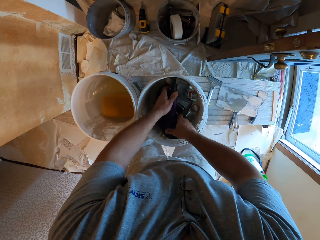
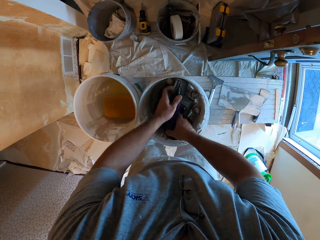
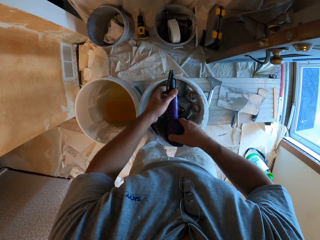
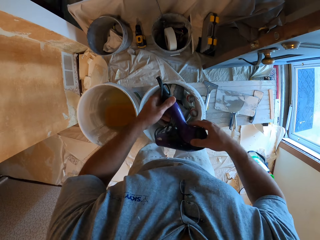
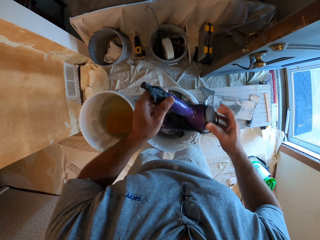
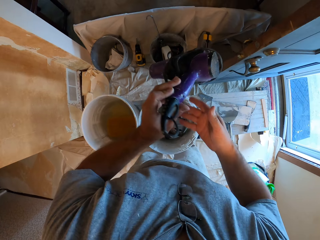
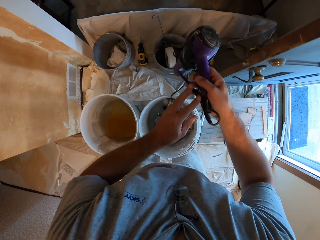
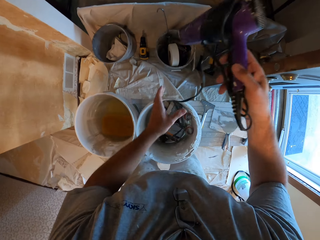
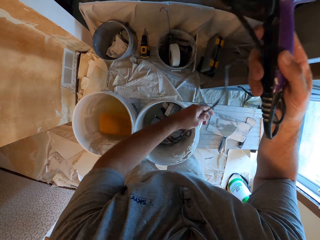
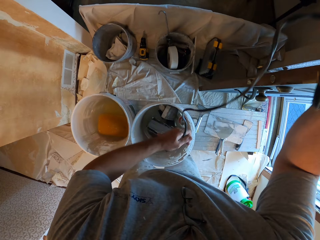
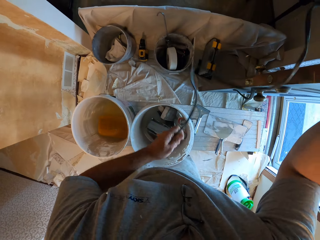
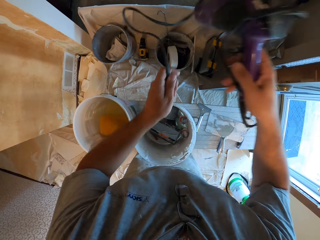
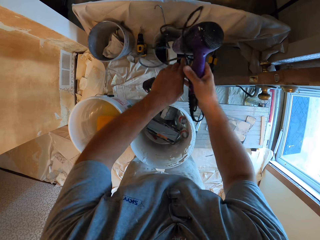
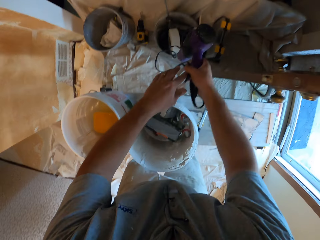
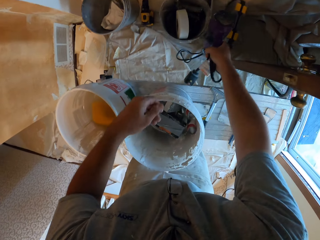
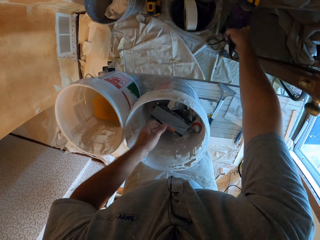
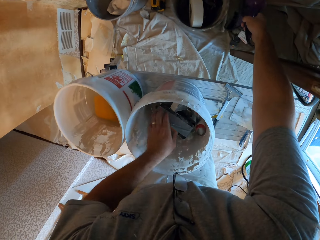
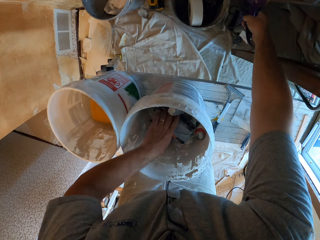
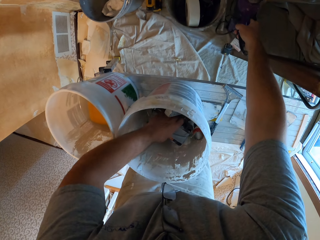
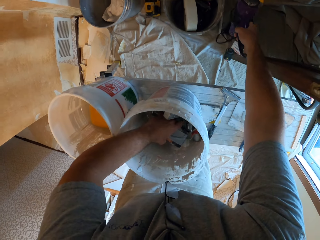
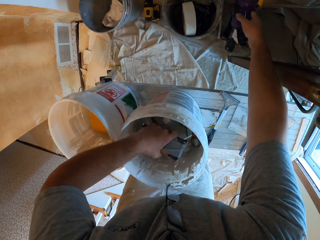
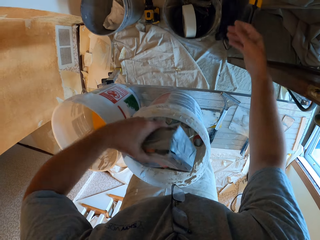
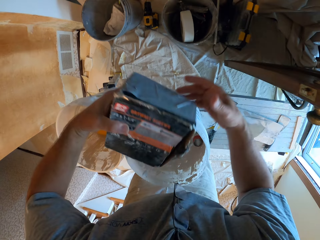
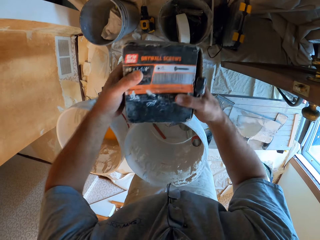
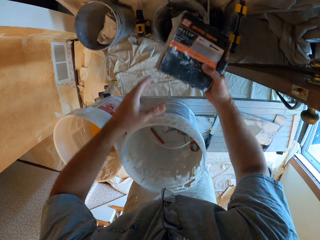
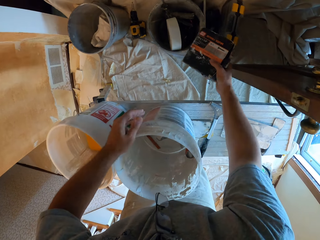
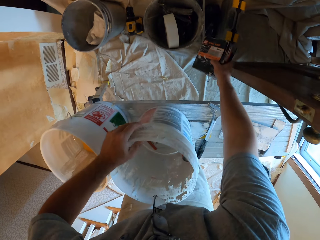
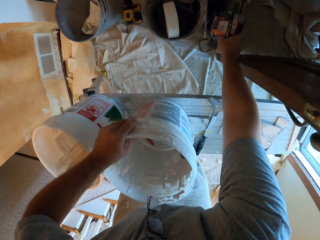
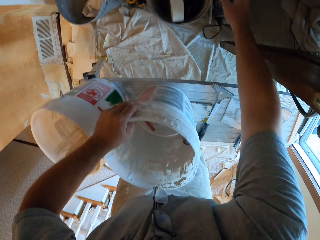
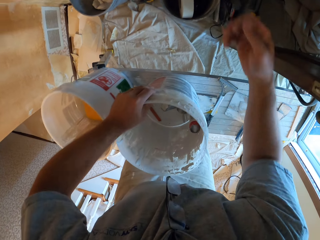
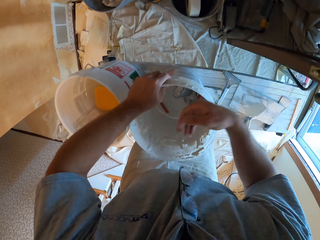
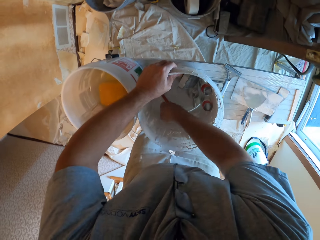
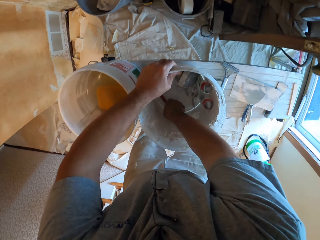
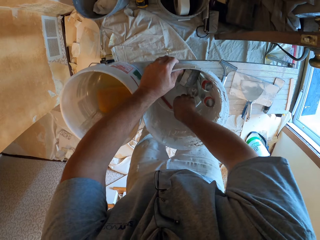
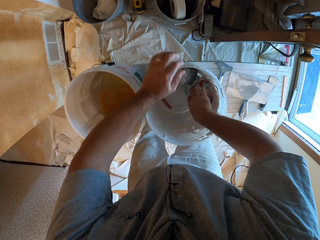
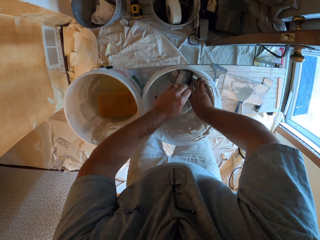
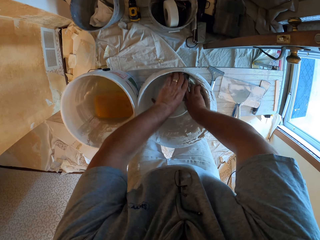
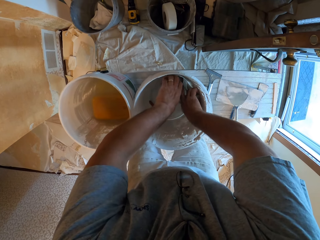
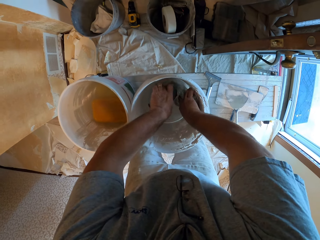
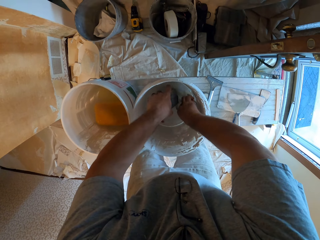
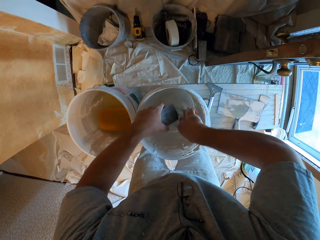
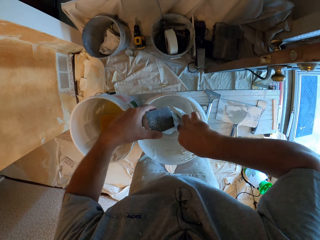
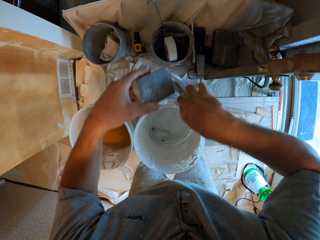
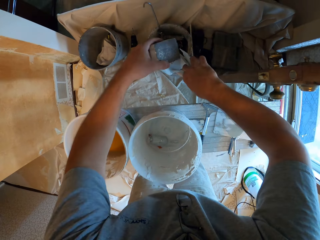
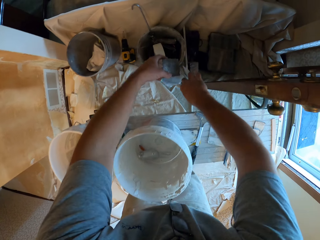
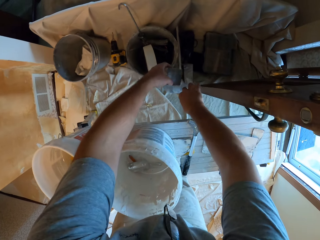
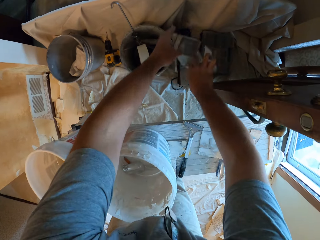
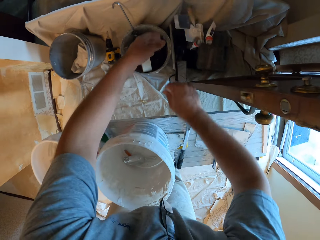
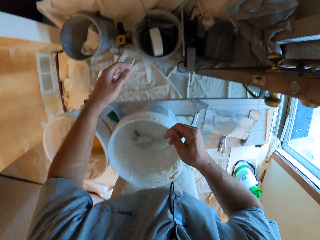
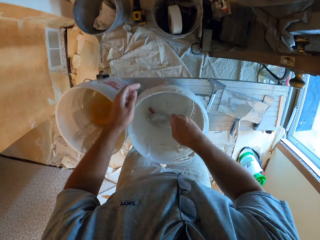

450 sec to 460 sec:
The camera wearer takes something. They put something in the other bucket. They take the blow dryer. They drop the hand dryer on the ground between the tile and the tool box. They remove a box of drywall screws from the white bucket on the right side of the work bench. They put the blow dryer in the bucket. They drop the box of drywall screws on the ground between the tile and the tool box. They put something in the bucket. They remove unwrapped scraps and a brick from the white bucket on the right side of the work bench.

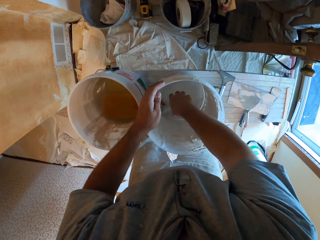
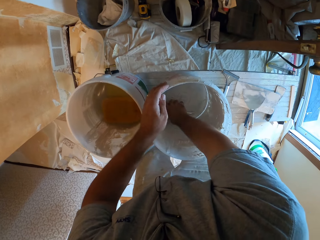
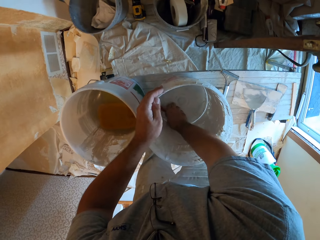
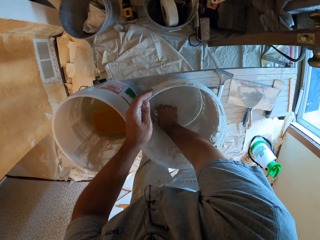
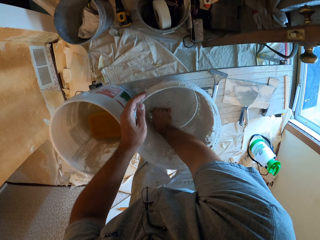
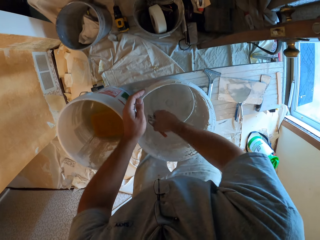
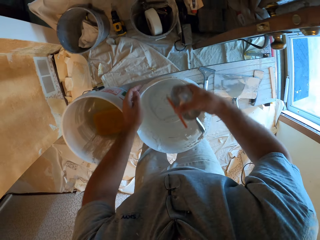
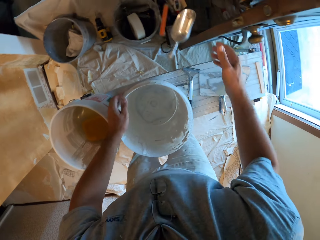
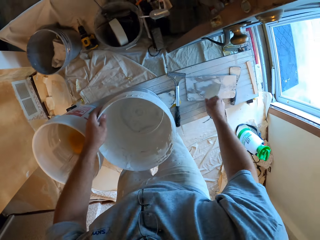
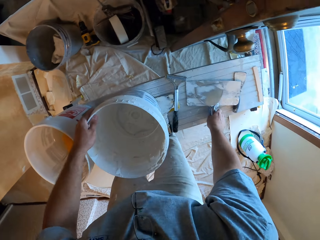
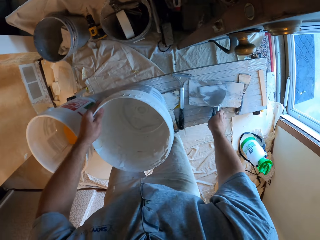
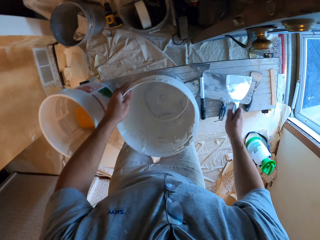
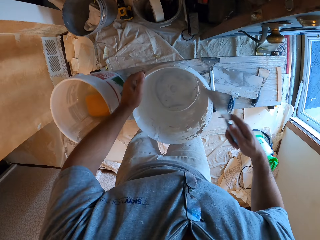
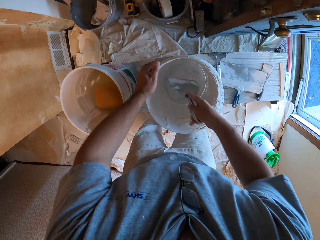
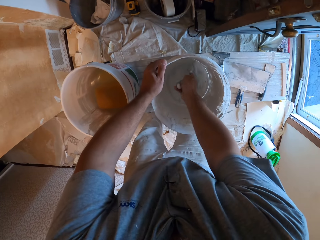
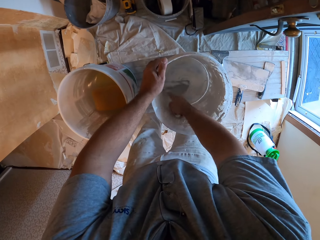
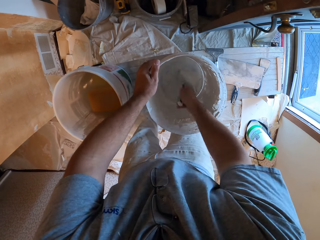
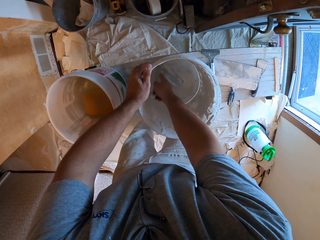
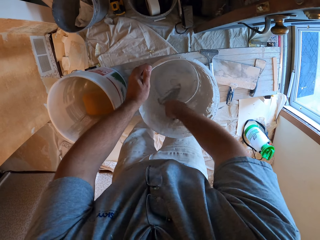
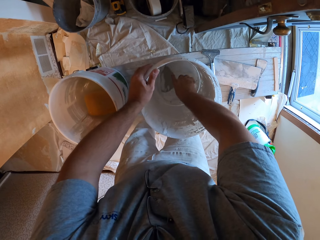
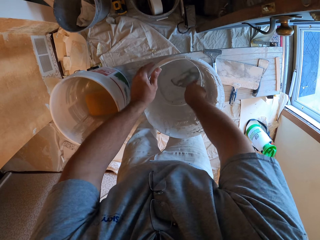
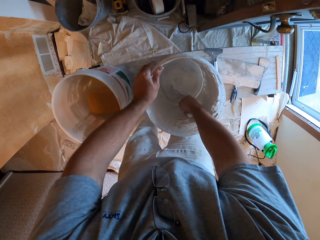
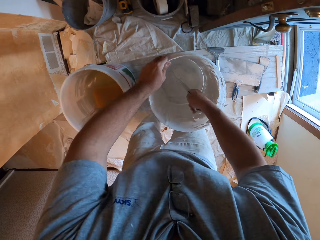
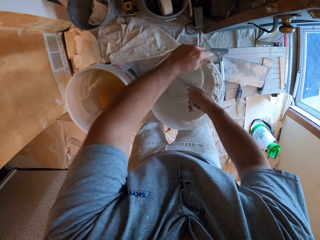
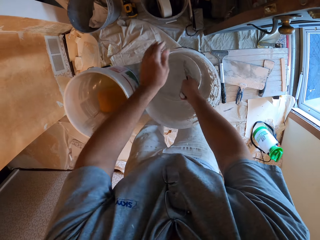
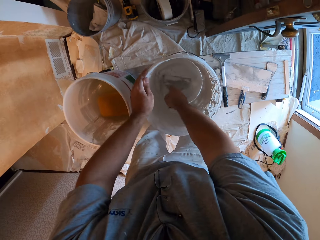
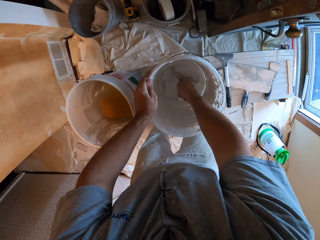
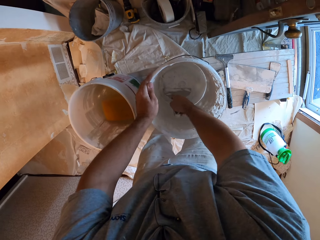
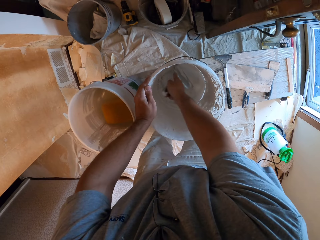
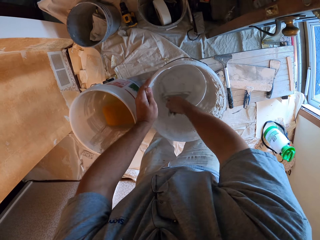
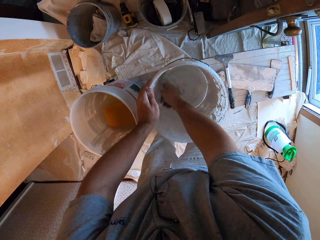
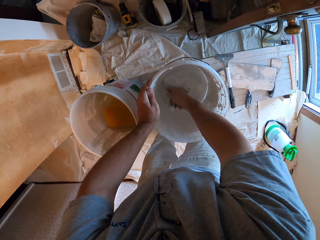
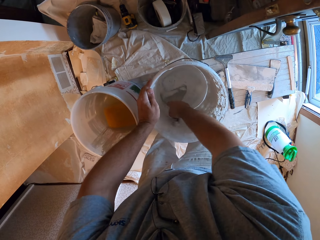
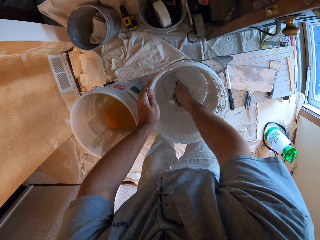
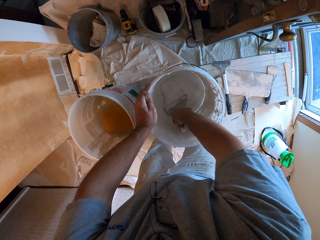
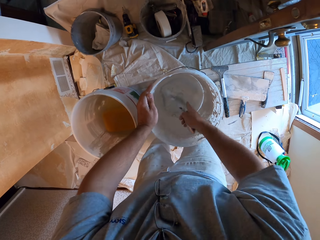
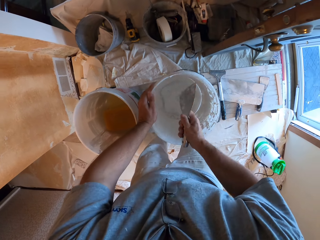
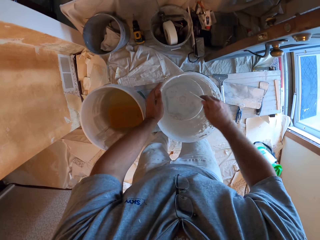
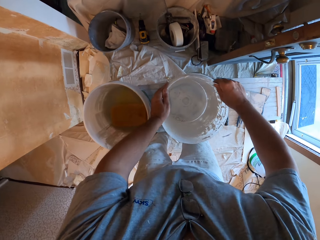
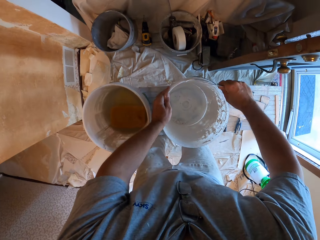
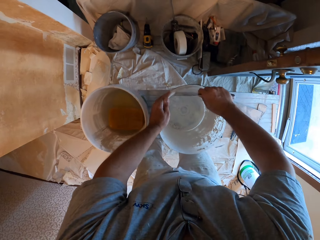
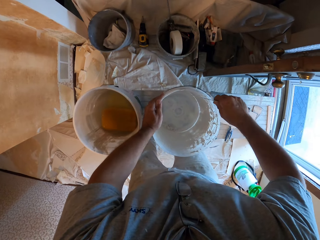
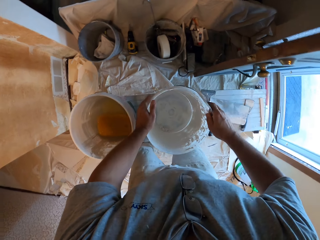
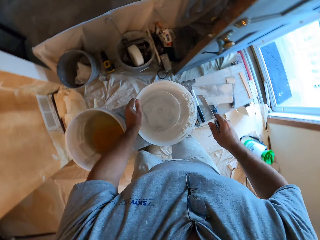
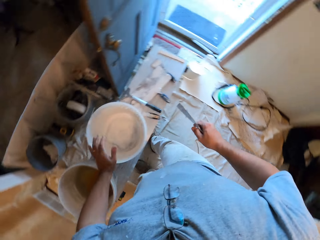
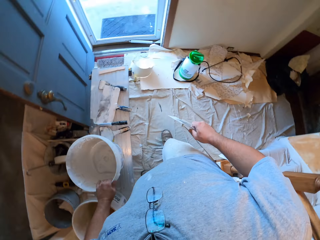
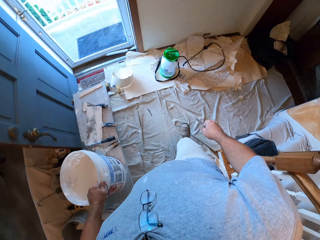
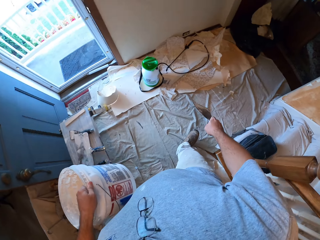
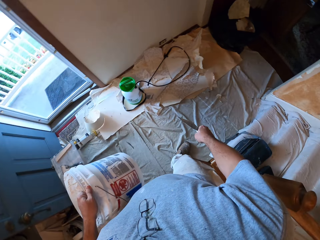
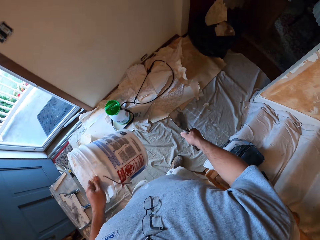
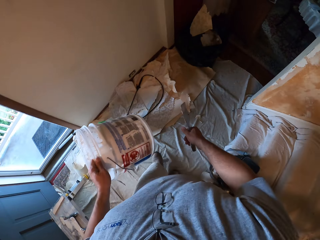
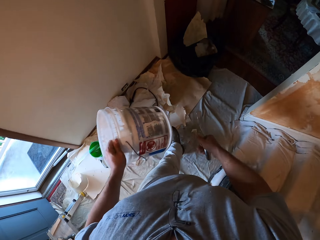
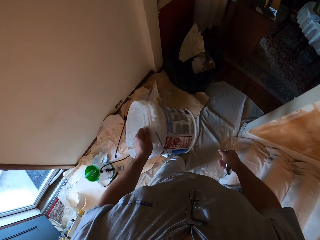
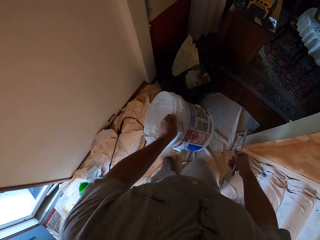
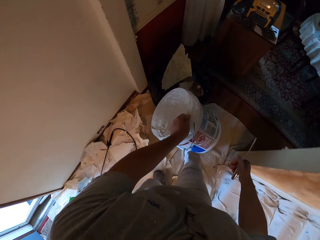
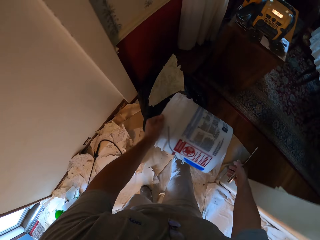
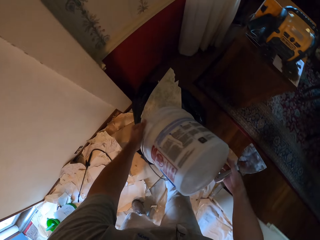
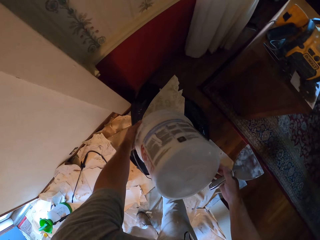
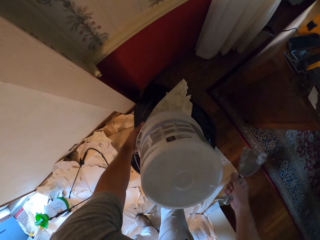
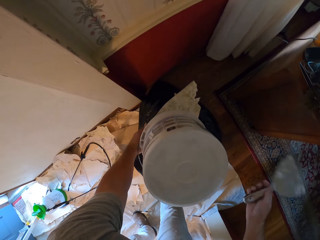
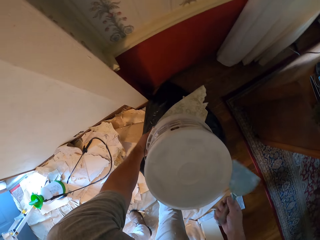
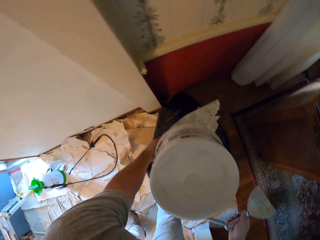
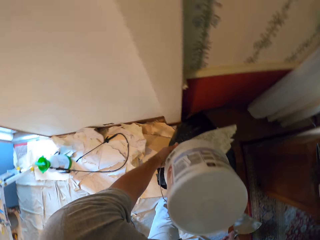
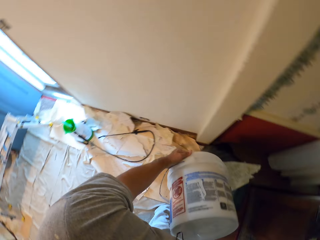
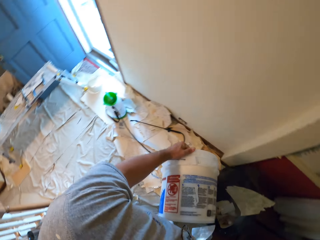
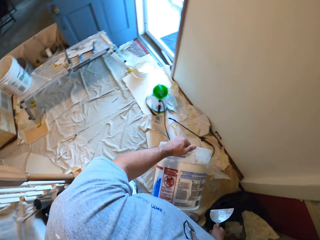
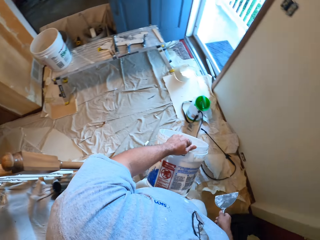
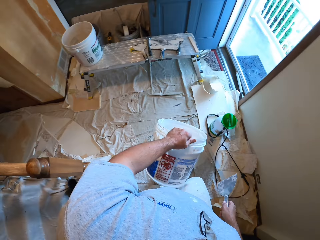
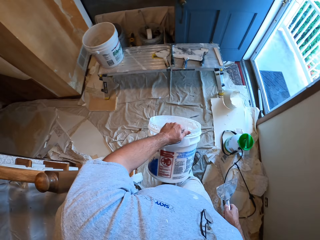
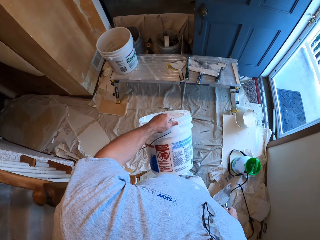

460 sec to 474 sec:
The camera wearer removes a paint scoop and stick from the white bucket on the right side of the work bench. They throw the paint scoop and the stick on the ground. They pick up the small scraper from the work bench. They scrape the white bucket at the right side of the work bench with the small scraper. They pick up the white bucket from the work bench. They empty scraped paint shavings inside the white bucket into the trash bag. They use the small scraper to hit the side of the white bucket.
